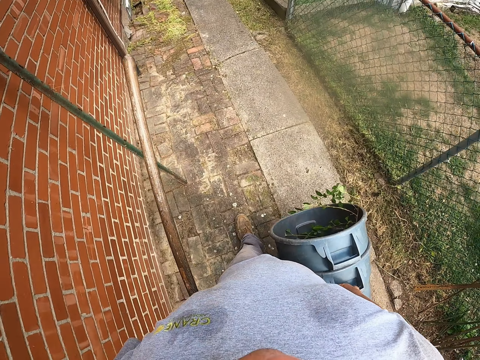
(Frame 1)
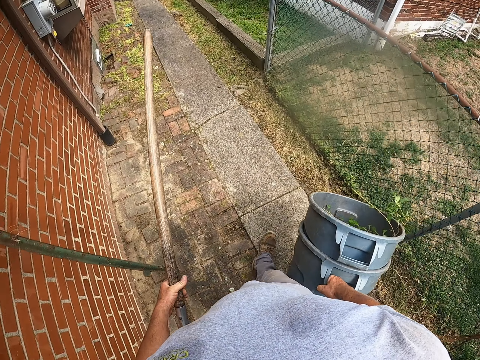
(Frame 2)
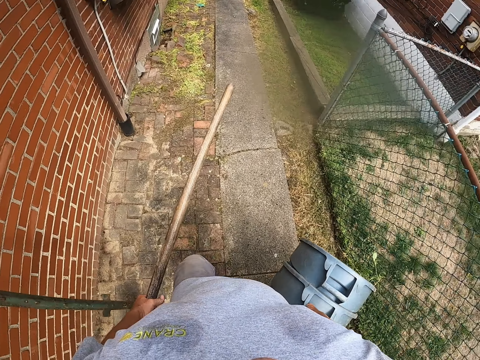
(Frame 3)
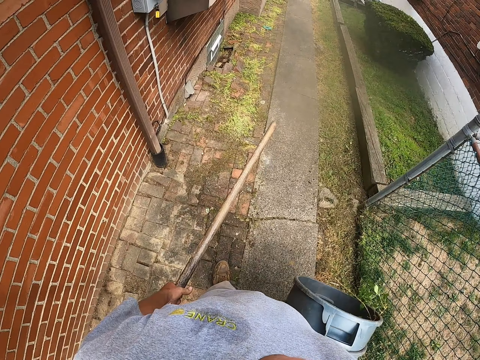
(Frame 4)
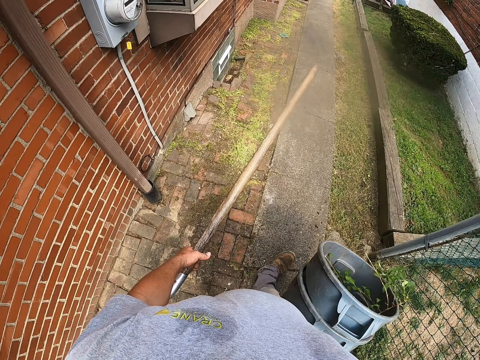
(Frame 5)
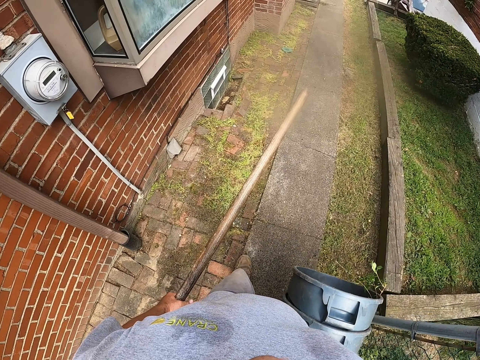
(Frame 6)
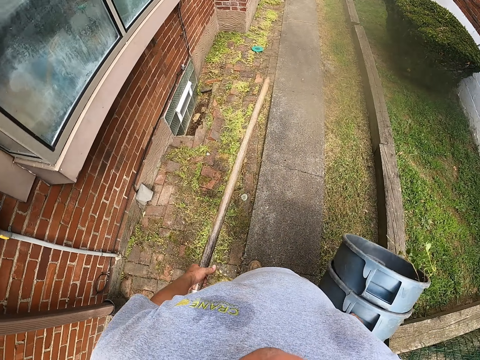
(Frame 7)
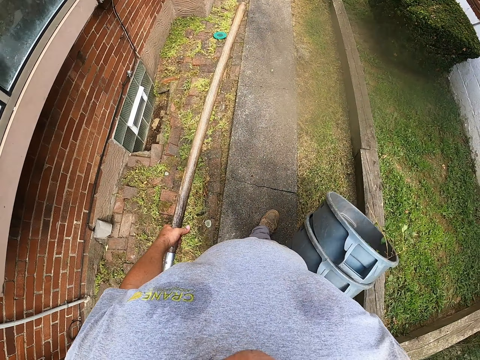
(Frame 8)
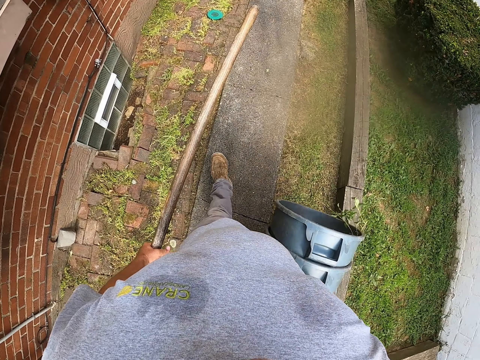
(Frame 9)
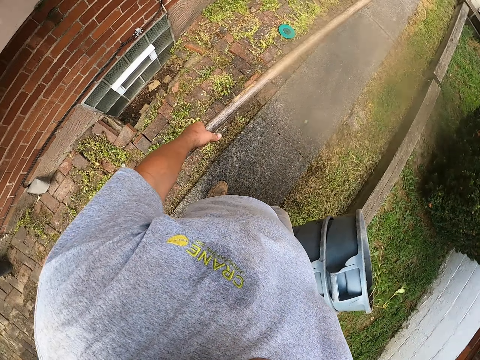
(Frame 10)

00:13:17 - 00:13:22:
The camera wearer walks.

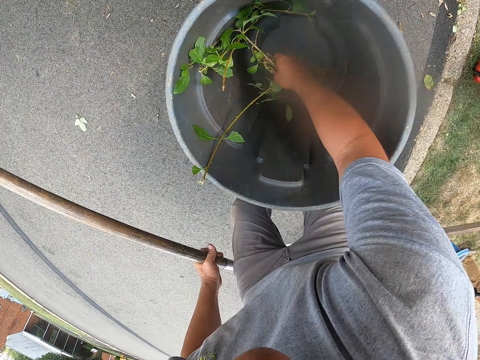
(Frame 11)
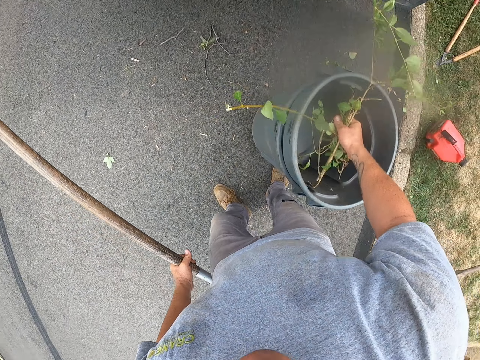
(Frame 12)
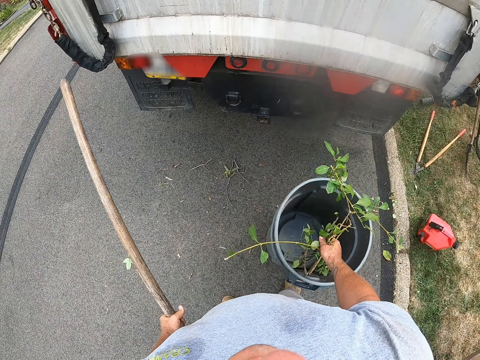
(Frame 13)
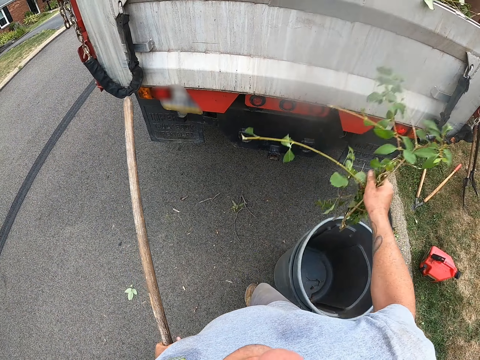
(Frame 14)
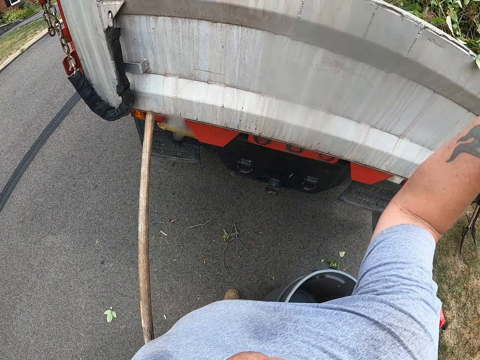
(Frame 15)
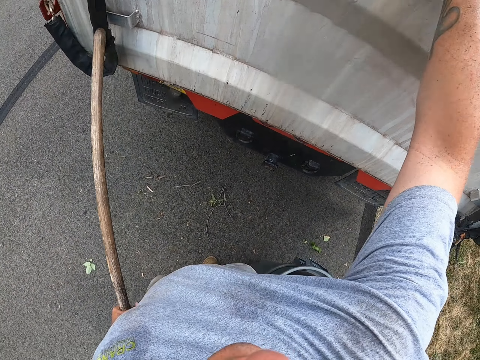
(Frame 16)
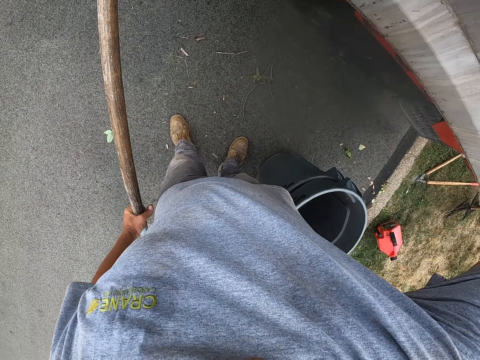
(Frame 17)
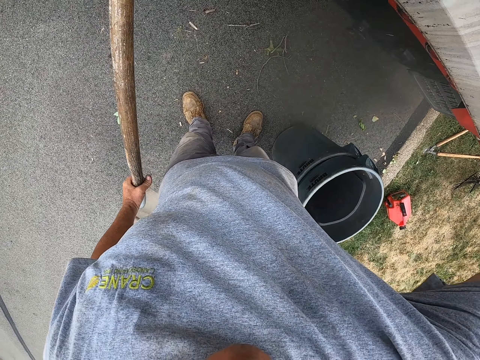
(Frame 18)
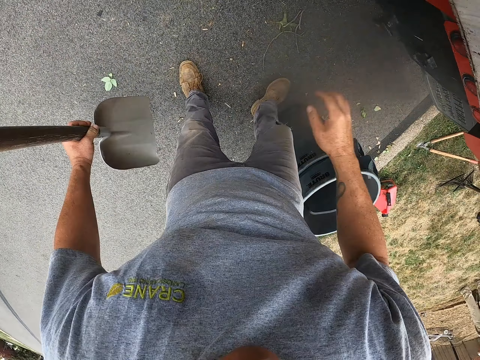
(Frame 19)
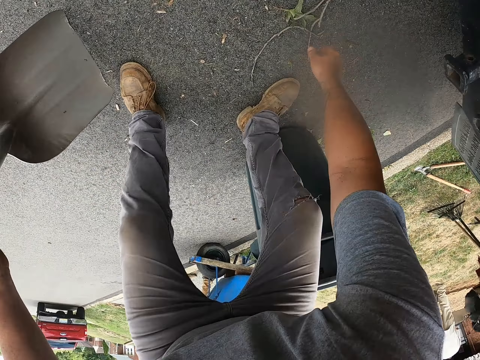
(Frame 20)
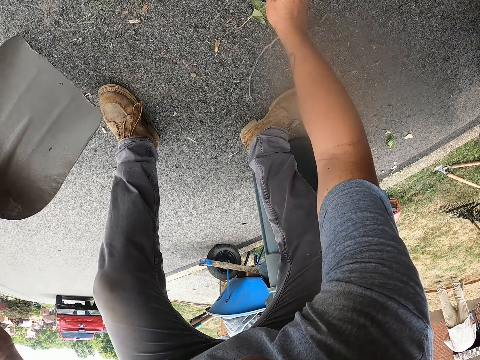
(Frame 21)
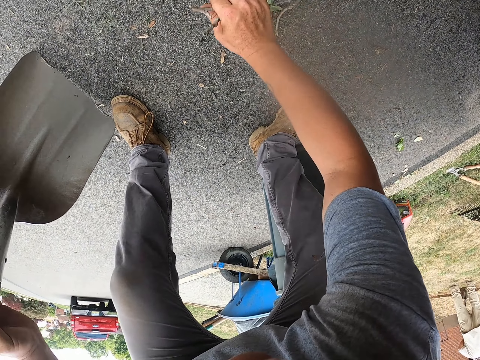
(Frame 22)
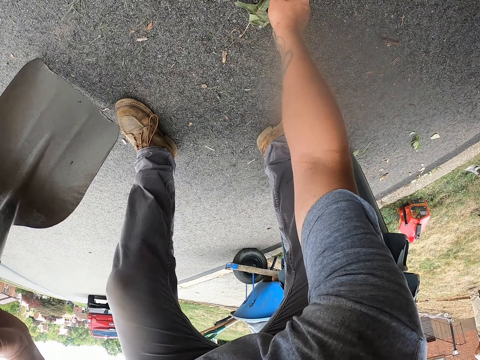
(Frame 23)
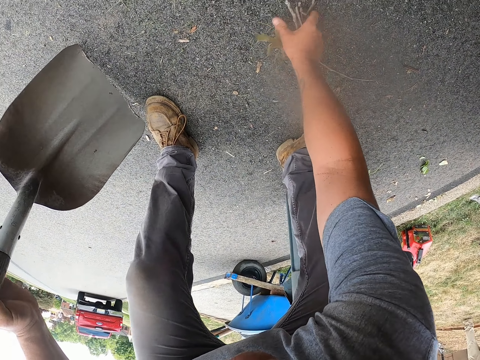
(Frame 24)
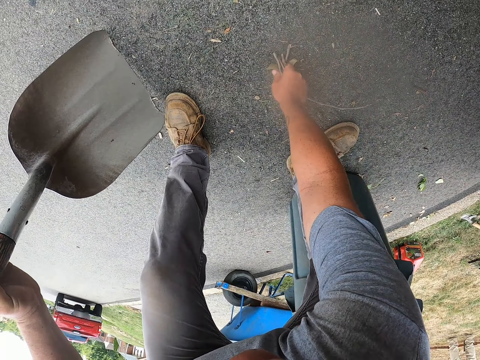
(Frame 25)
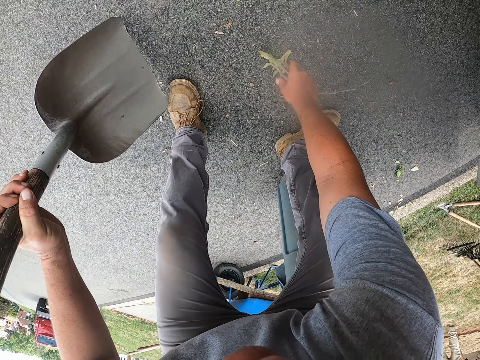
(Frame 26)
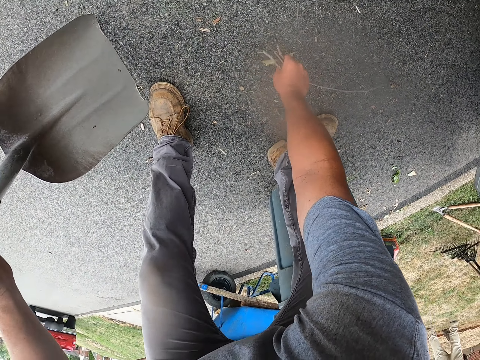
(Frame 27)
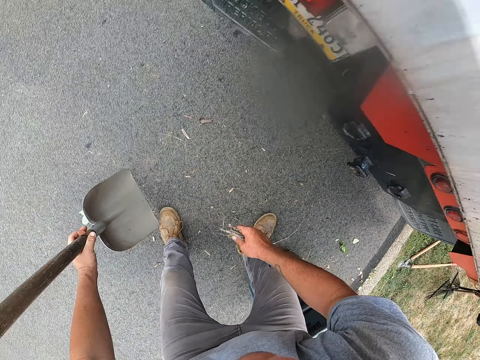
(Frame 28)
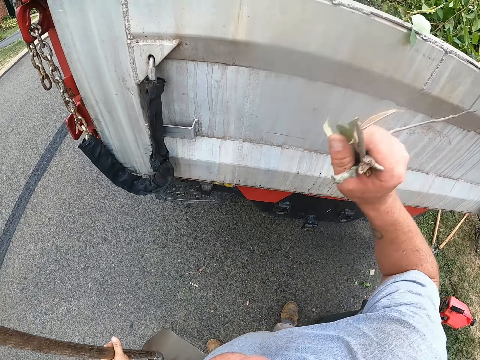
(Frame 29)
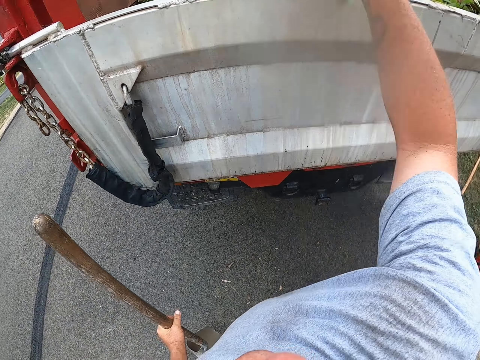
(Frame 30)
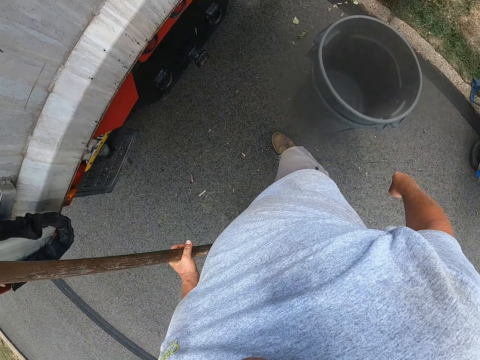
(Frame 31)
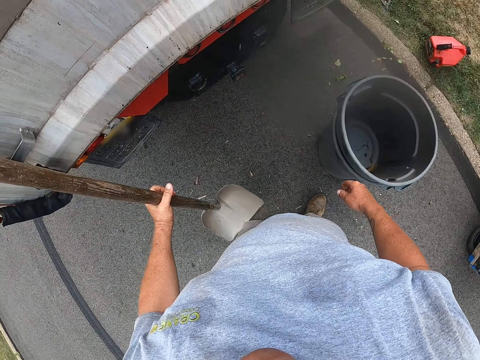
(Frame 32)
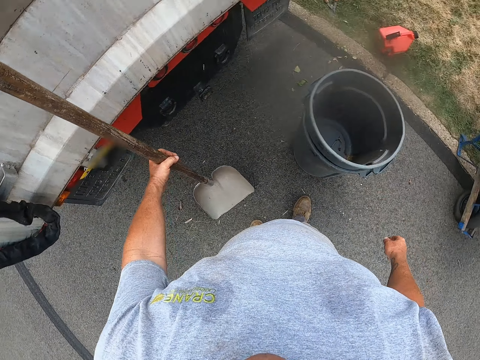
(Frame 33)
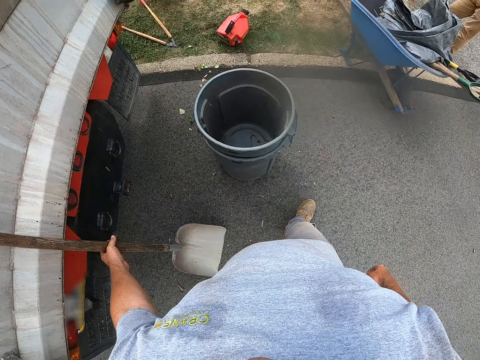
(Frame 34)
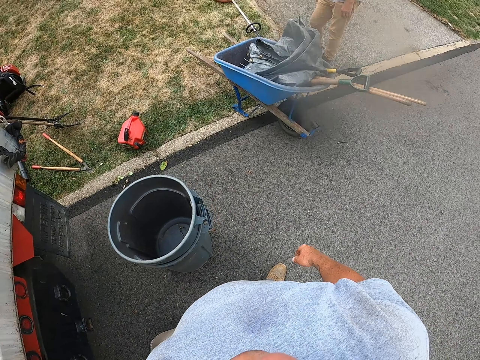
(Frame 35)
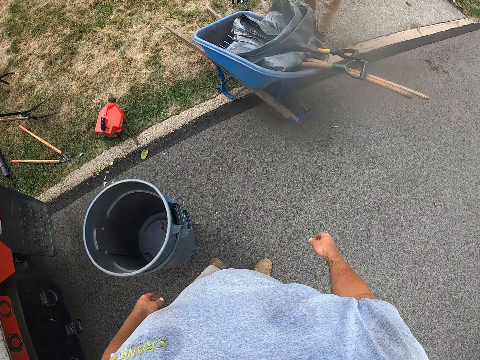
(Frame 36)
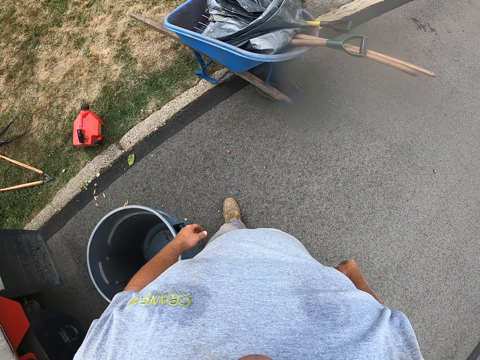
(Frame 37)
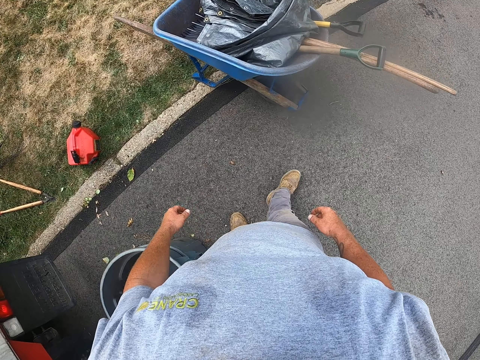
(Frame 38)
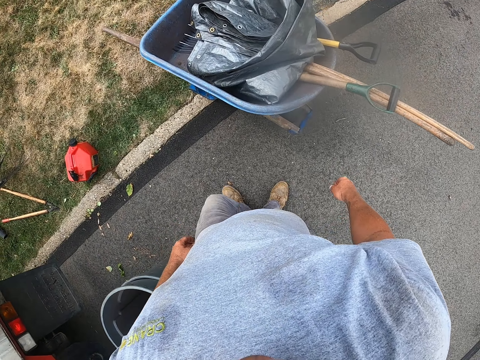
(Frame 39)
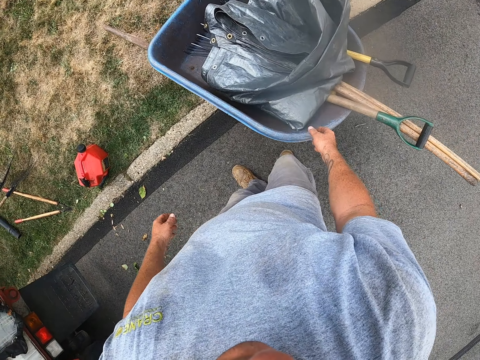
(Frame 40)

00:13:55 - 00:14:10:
The camera wearer throws a branch into the truck. He drops twigs. He picks up a branch from the road with his left hand. He throws the branch into the truck. He drops the spade with his left hand. He moves around.

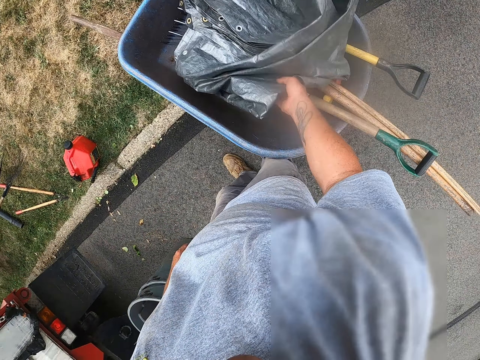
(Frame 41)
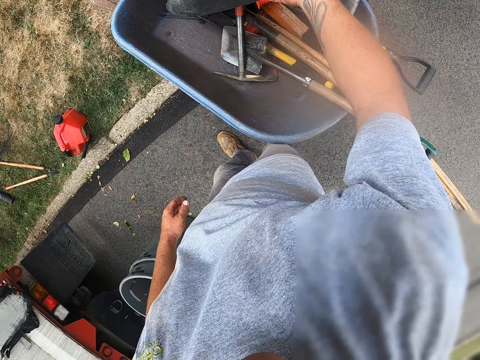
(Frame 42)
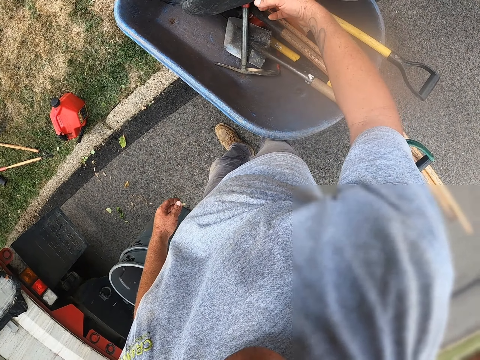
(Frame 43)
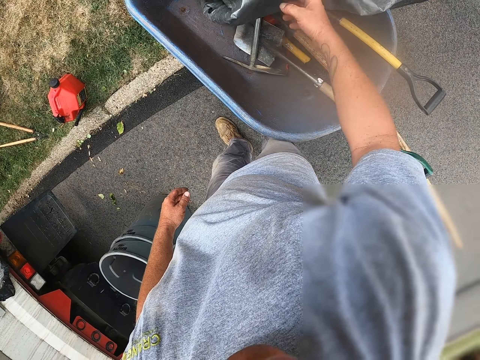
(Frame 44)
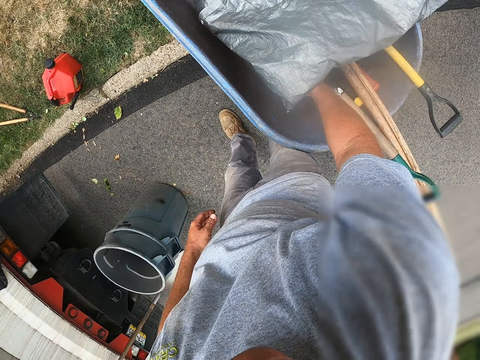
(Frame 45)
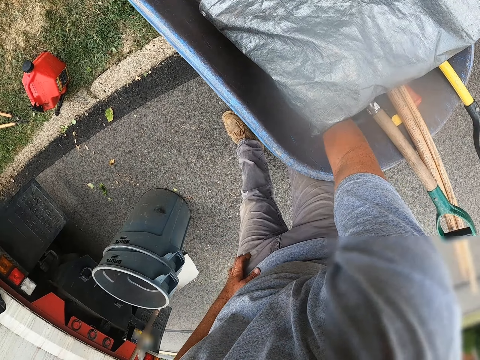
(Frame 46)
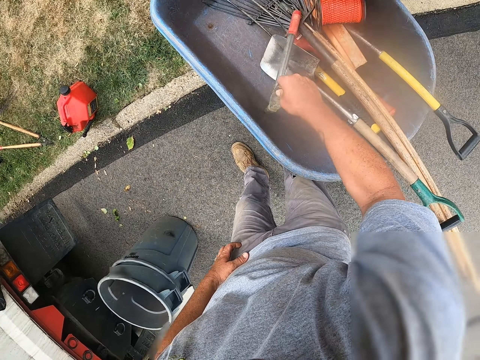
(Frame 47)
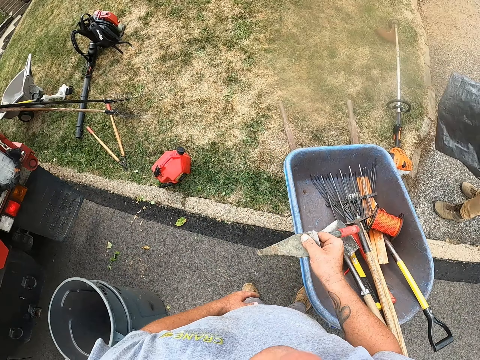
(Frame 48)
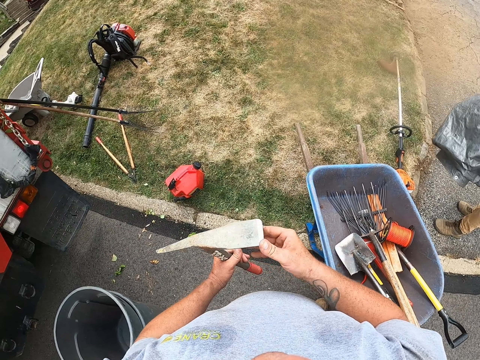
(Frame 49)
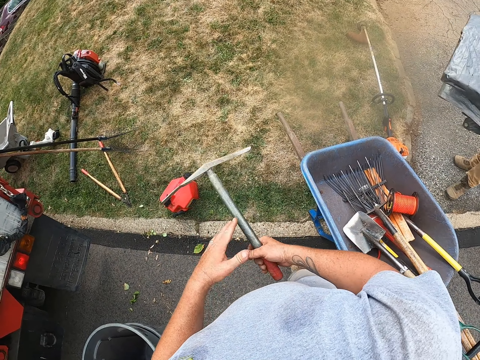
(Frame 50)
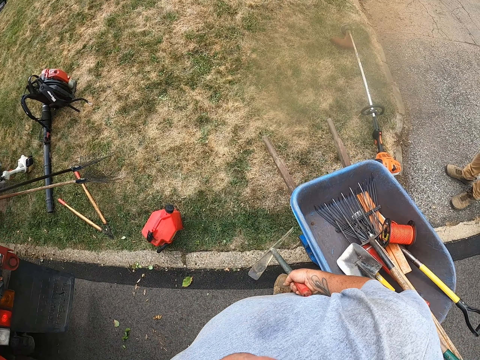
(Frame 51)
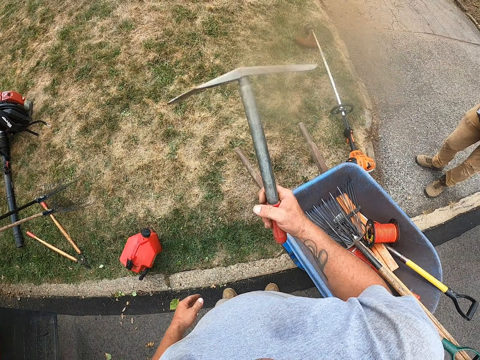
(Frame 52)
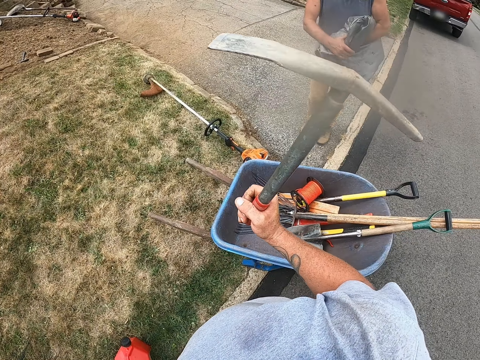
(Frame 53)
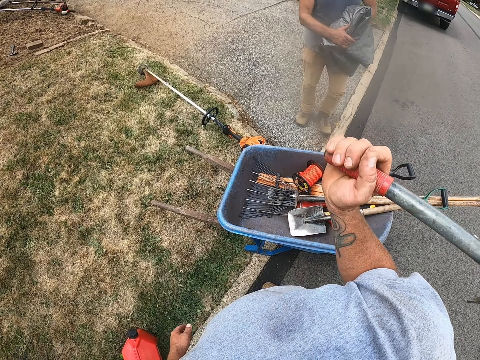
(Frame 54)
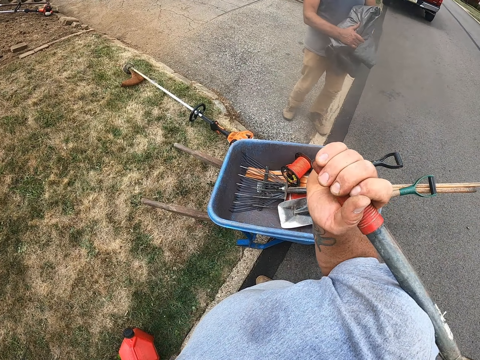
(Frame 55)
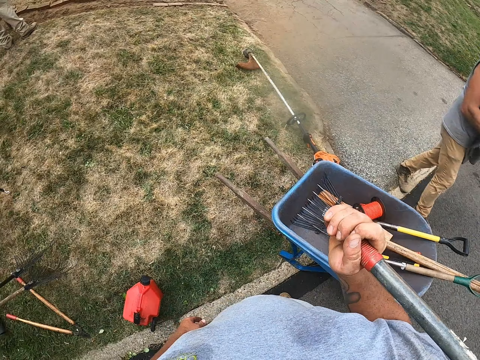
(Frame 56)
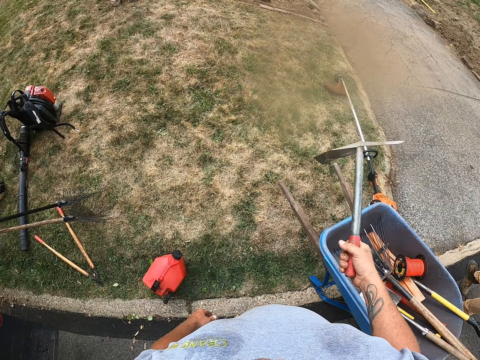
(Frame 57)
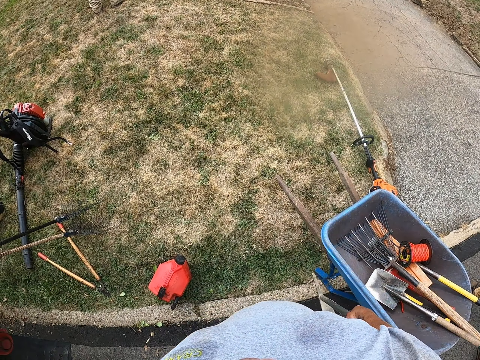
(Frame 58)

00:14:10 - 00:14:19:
The camera wearer lifts a paper. He picks up a mattock or weeding tool with his right hand. He holds the weeding tool. He holds the weeding tool again. He lifts the weeding tool.
